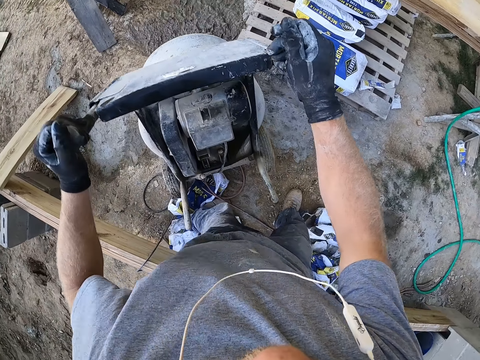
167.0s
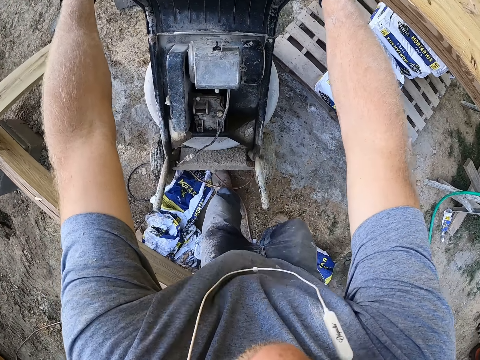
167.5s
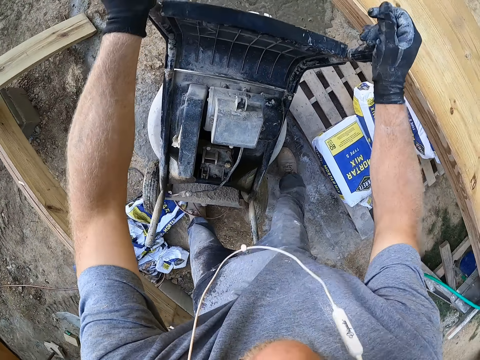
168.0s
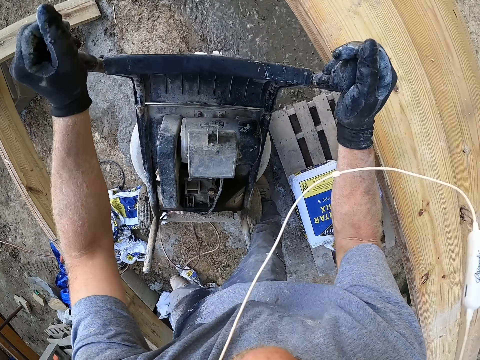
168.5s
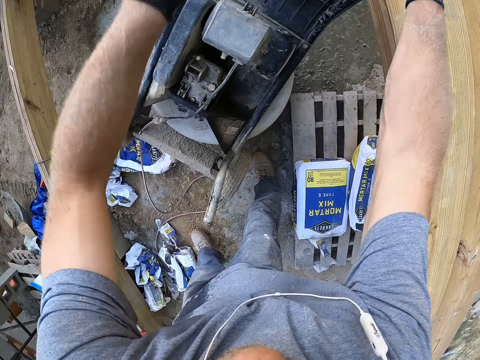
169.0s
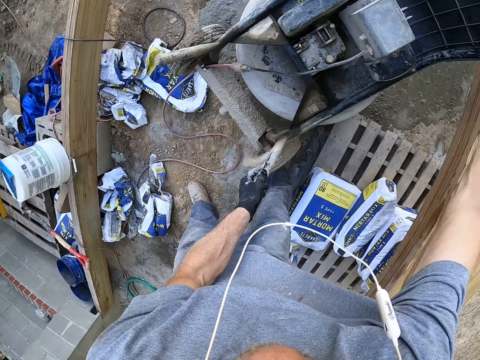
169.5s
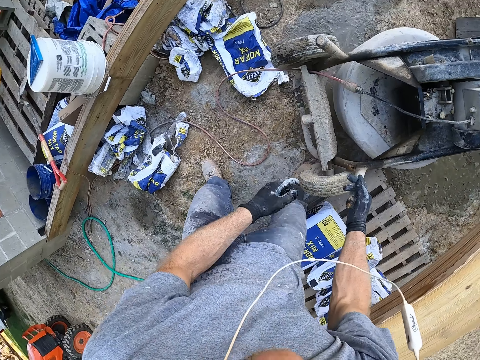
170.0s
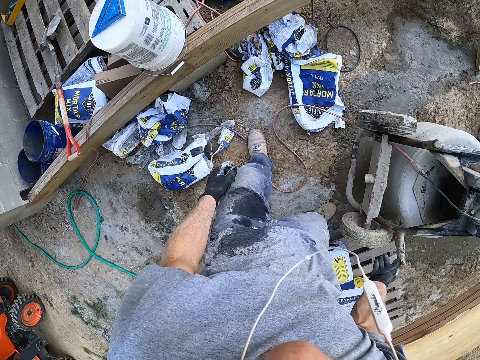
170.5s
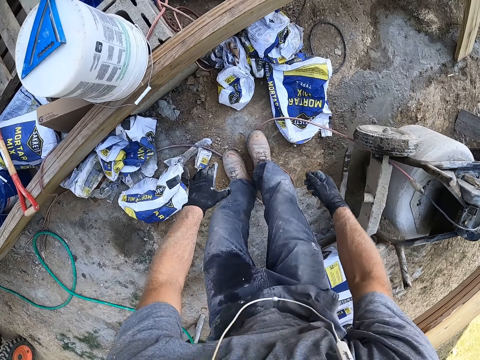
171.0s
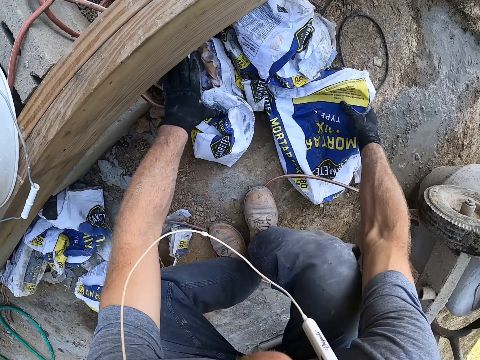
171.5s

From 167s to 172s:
The camera wearer carries the bags of cement.

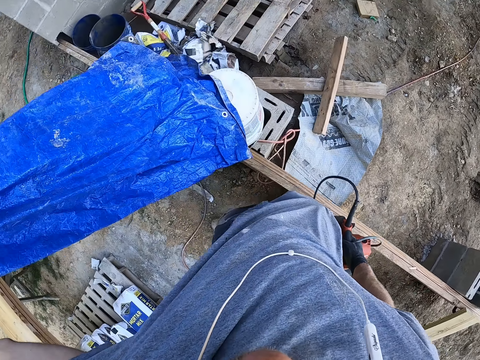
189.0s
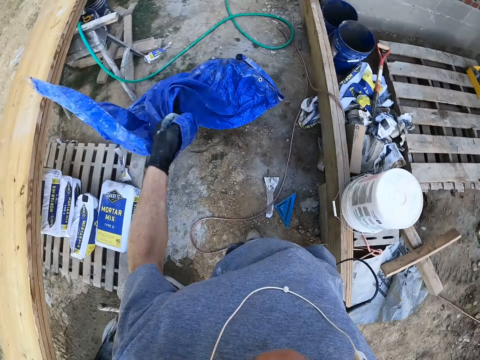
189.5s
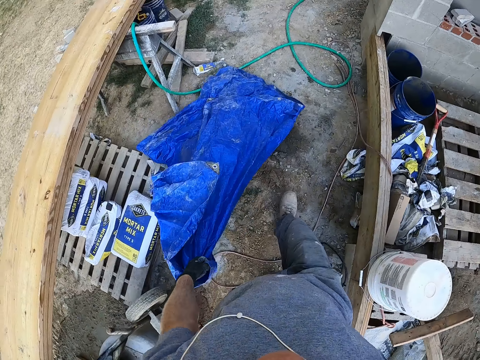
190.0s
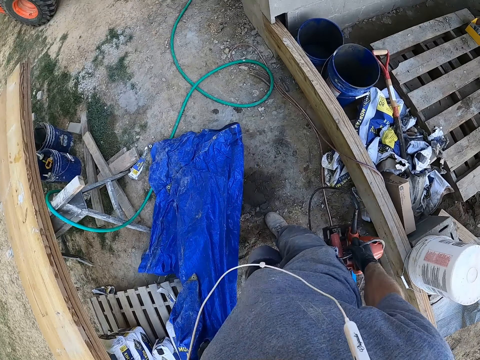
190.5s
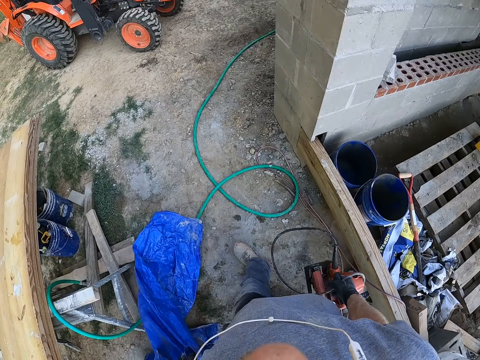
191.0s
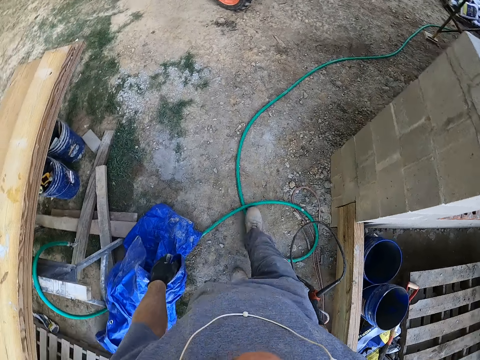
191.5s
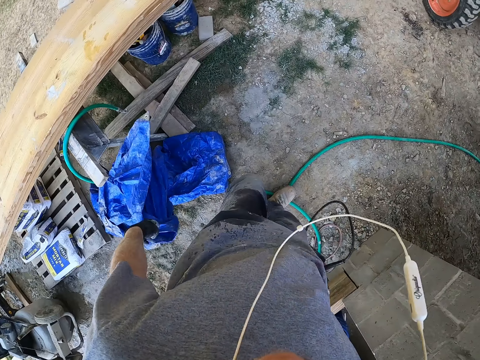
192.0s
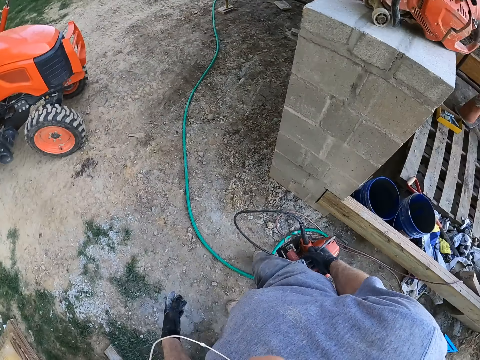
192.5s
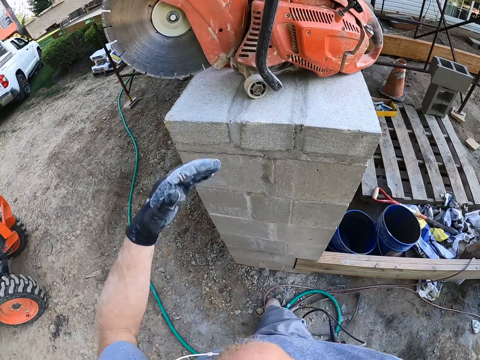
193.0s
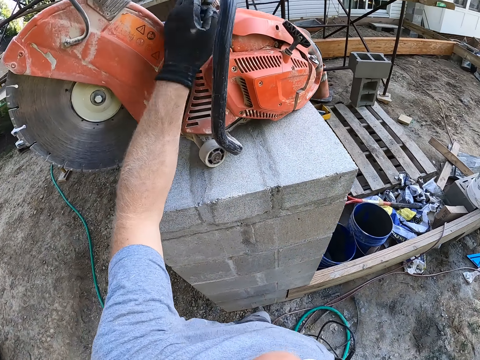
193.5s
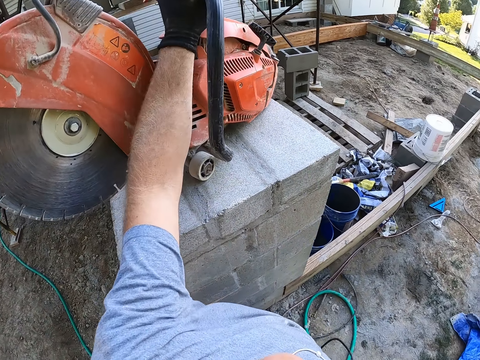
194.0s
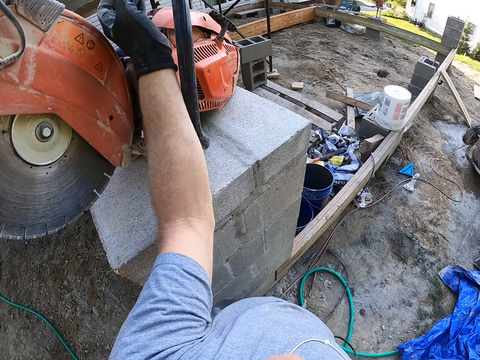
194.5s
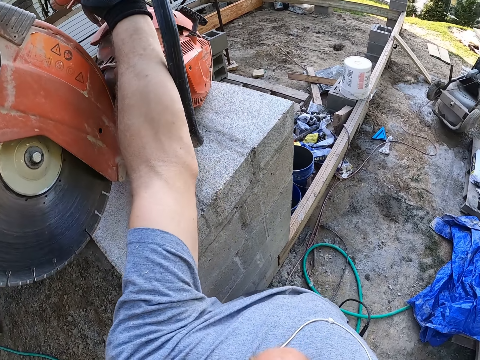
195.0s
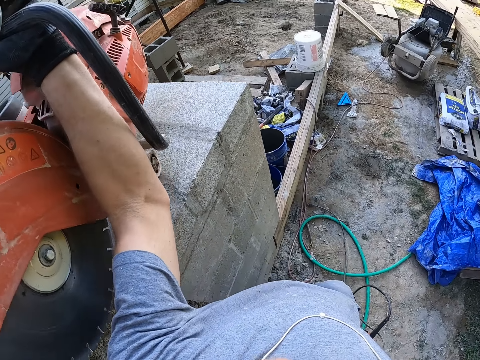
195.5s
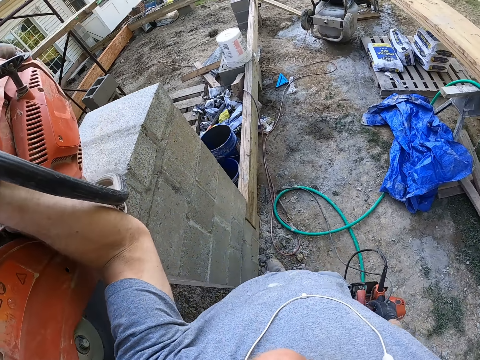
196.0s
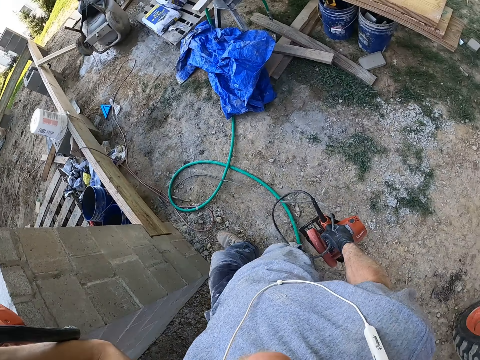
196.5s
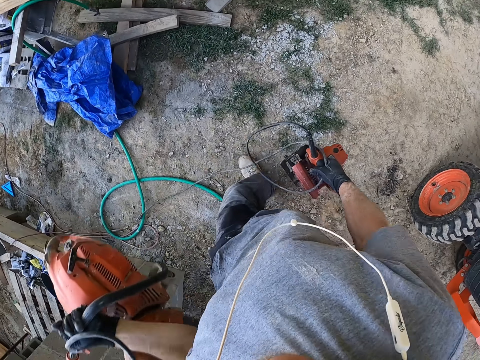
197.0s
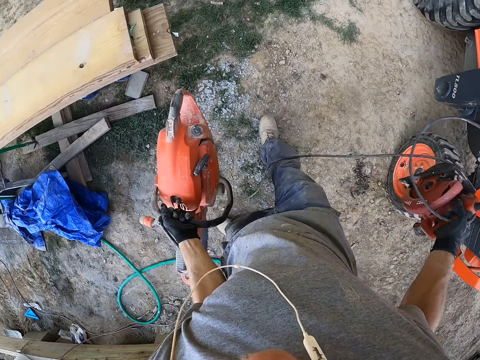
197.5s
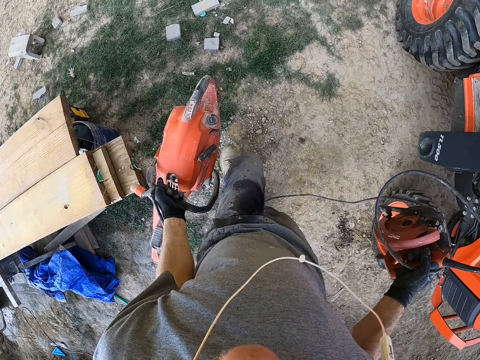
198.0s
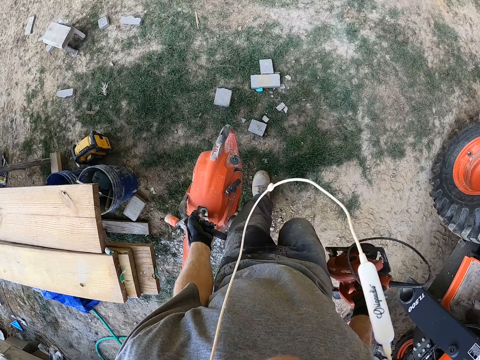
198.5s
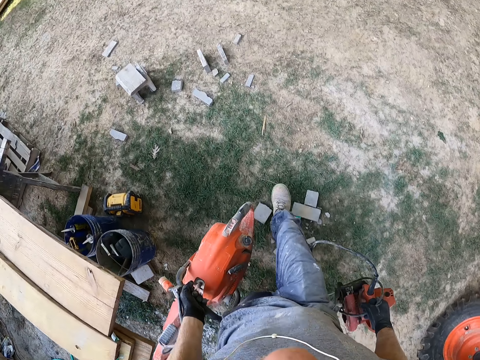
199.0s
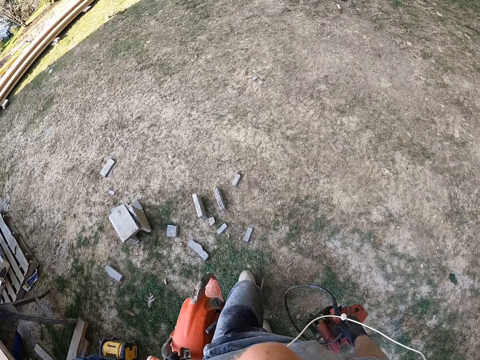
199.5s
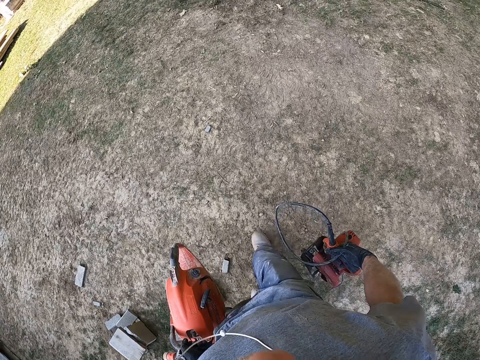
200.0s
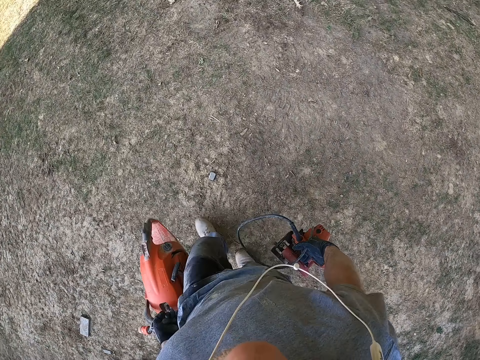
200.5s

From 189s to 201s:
The camera wearer walks around. They pick a machine from the wall. They carry the machine. They walk towards the store carrying machines.

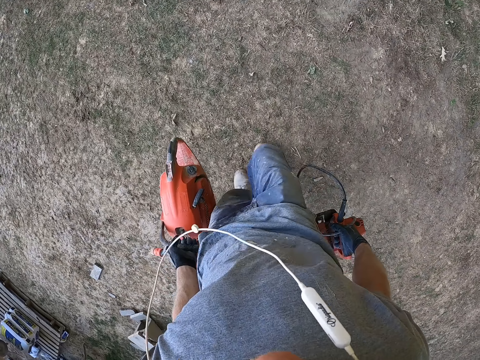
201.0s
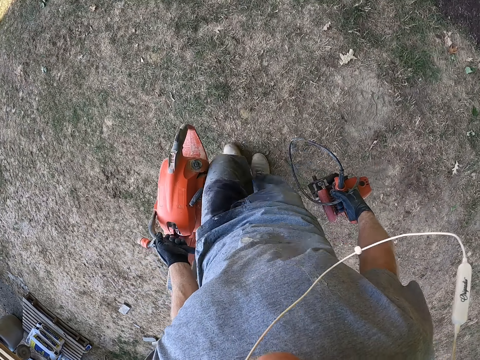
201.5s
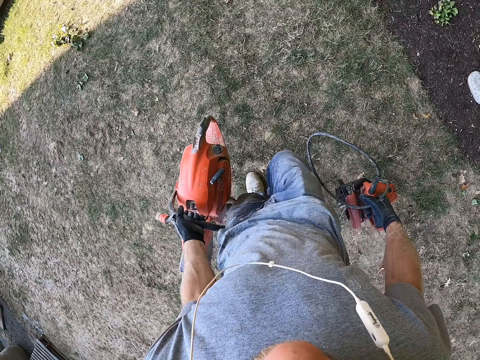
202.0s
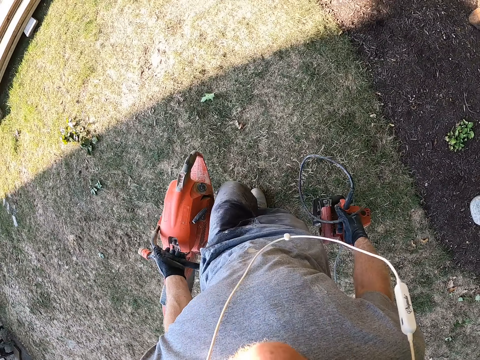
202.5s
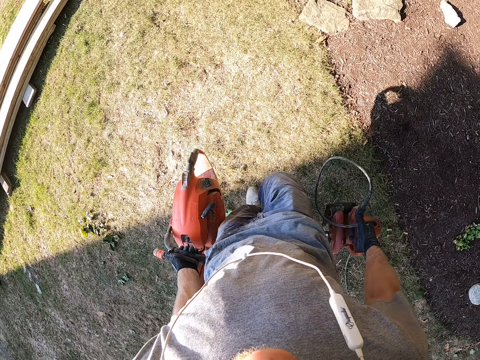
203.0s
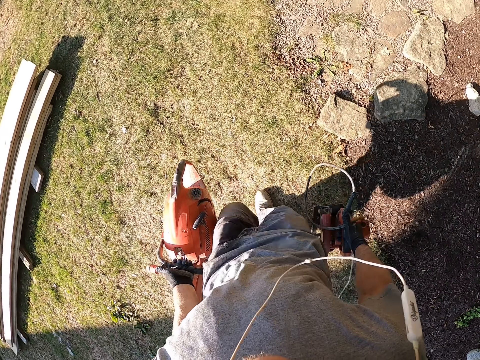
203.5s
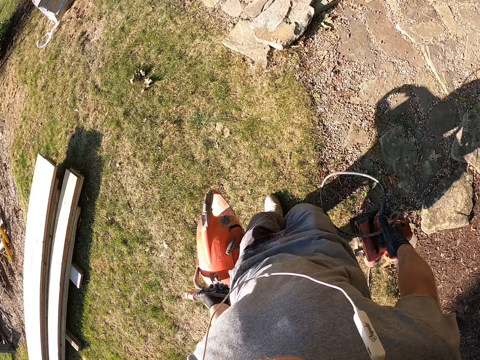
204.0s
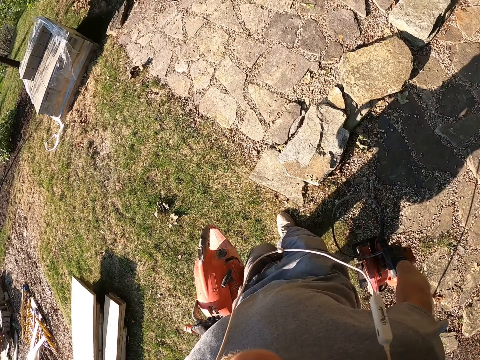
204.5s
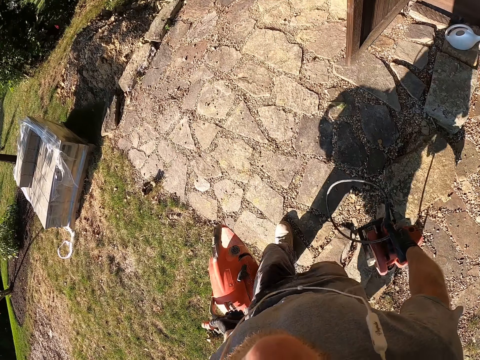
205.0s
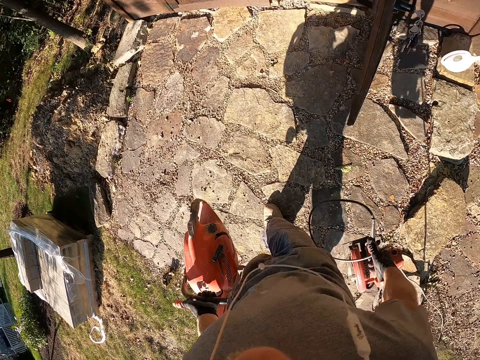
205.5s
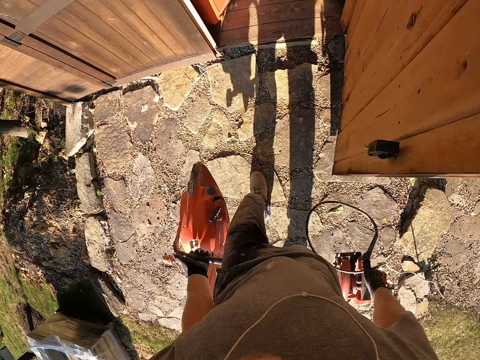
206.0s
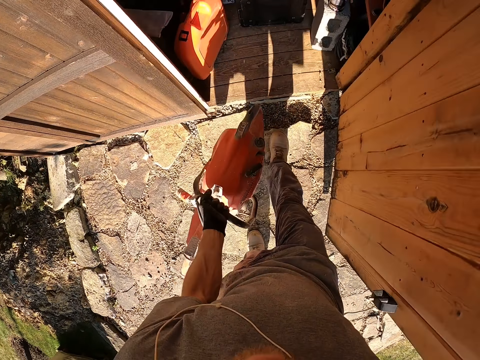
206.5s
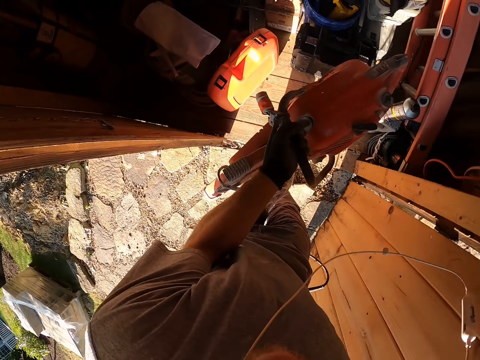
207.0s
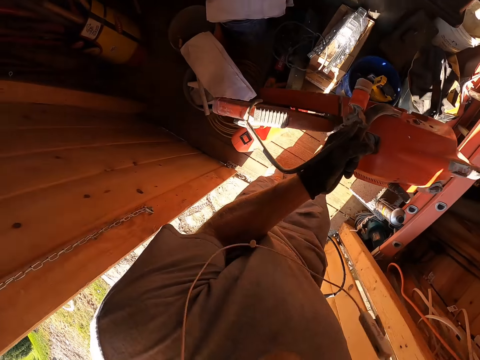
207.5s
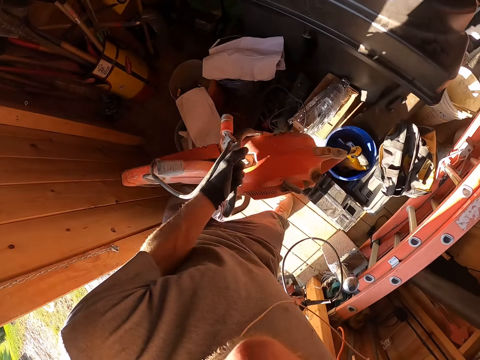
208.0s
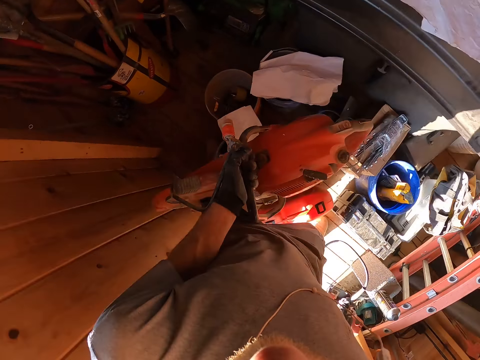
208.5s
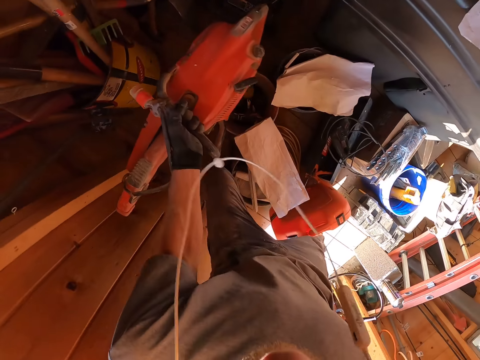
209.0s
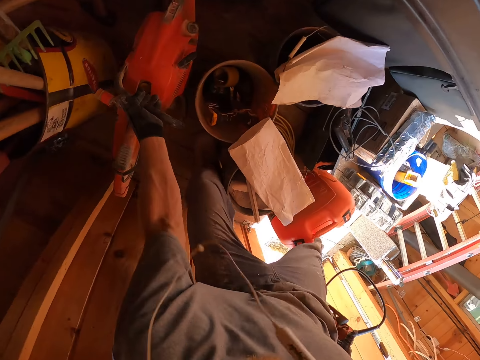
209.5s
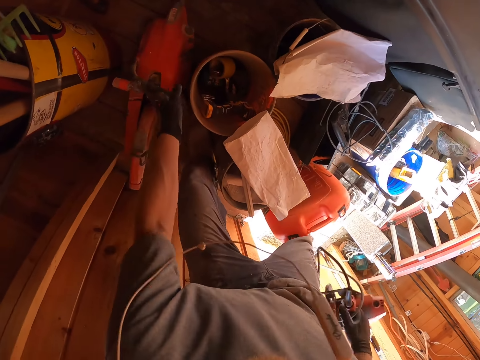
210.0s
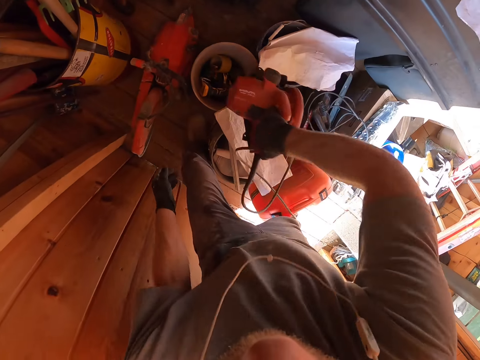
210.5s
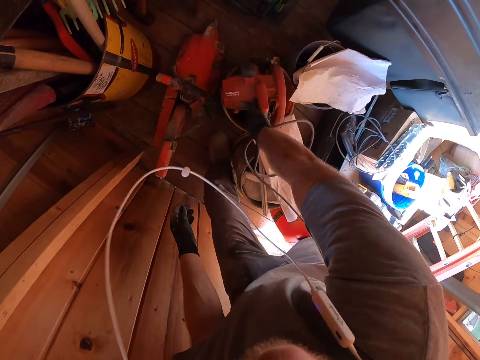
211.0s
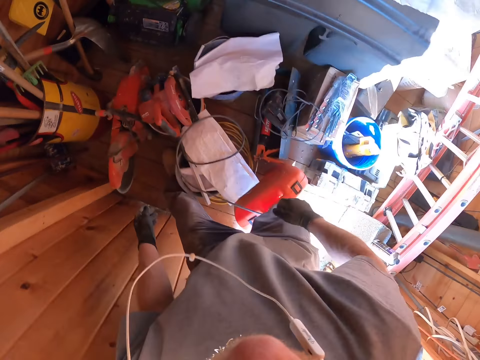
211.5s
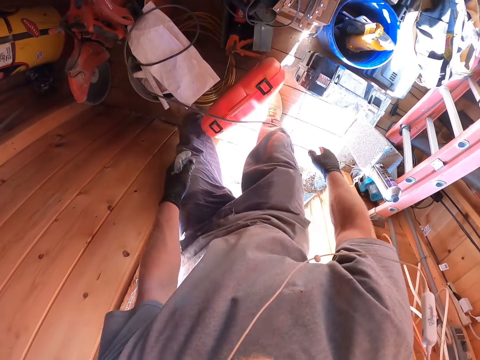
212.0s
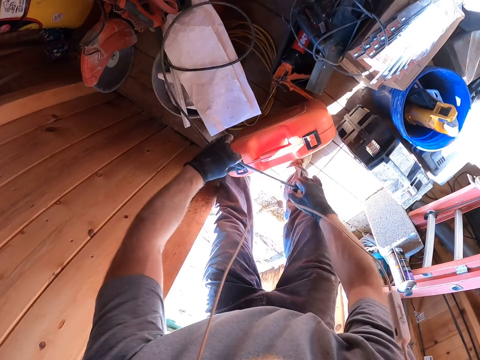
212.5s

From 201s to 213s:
The camera wearer walks. They walk in the store carrying machines. They put the machine on the floor. They put the machine on the bucket.
